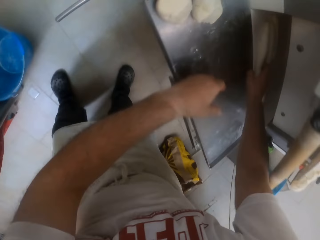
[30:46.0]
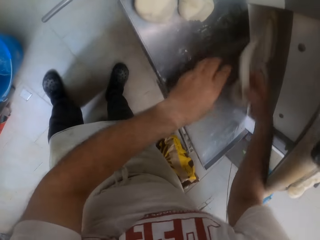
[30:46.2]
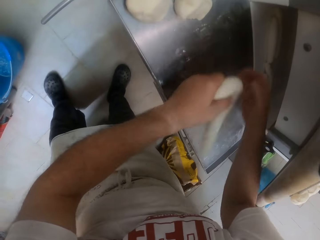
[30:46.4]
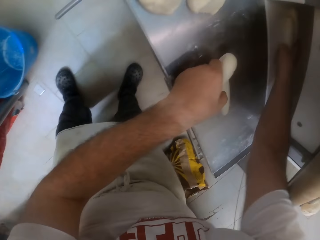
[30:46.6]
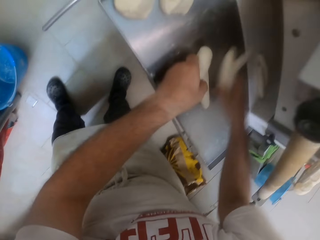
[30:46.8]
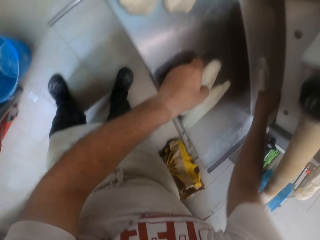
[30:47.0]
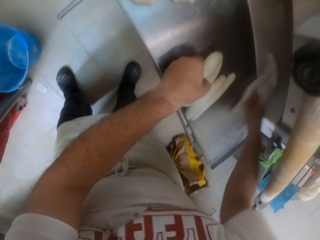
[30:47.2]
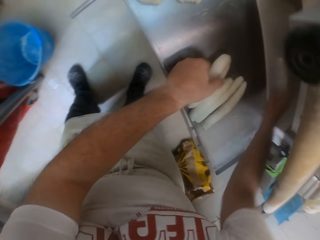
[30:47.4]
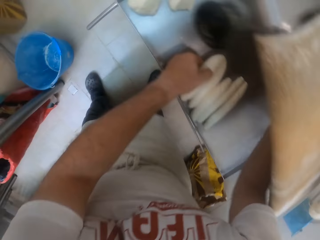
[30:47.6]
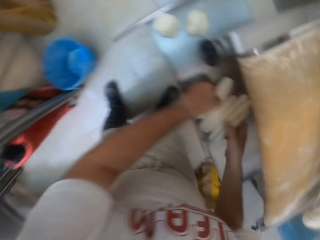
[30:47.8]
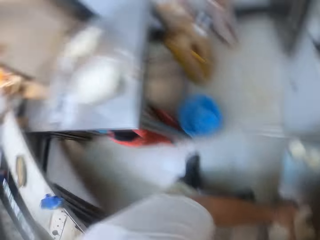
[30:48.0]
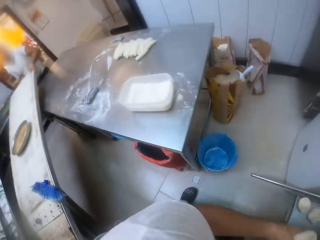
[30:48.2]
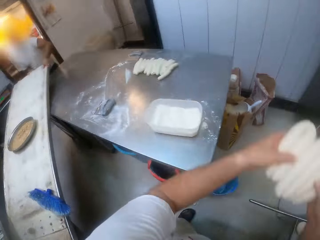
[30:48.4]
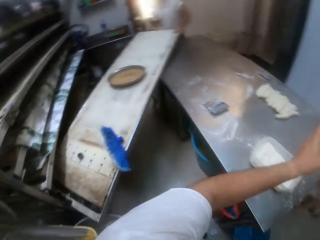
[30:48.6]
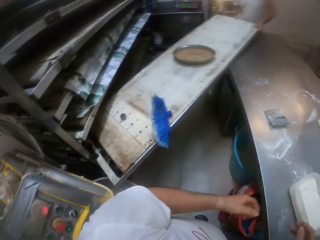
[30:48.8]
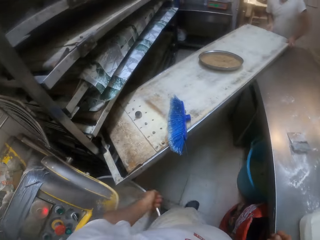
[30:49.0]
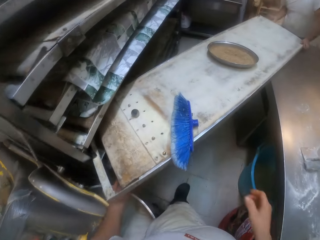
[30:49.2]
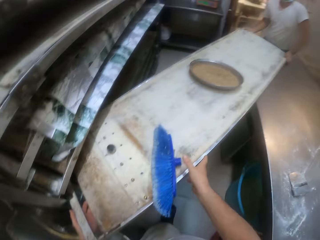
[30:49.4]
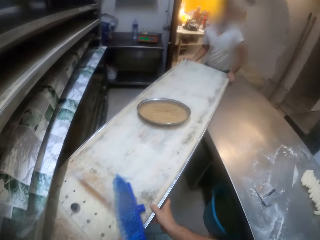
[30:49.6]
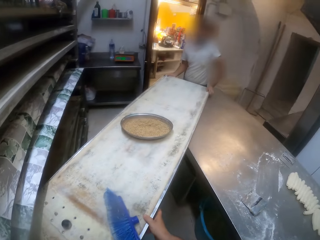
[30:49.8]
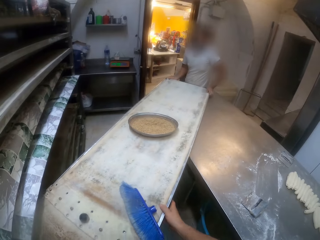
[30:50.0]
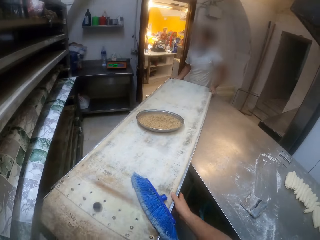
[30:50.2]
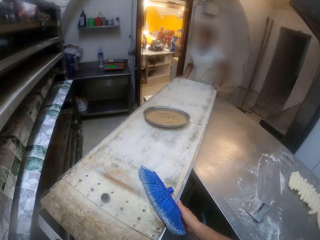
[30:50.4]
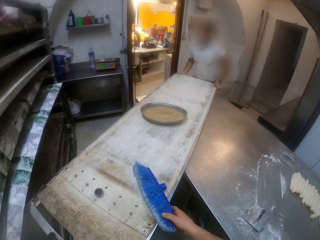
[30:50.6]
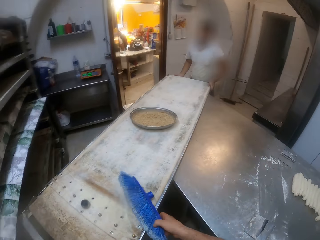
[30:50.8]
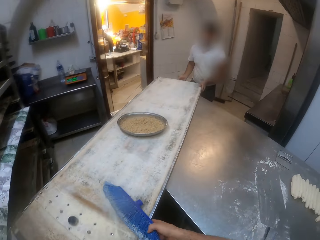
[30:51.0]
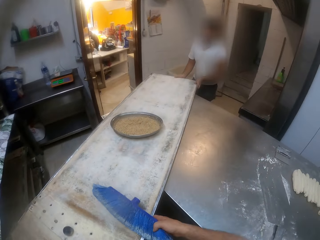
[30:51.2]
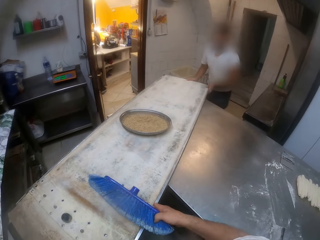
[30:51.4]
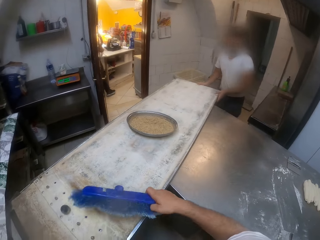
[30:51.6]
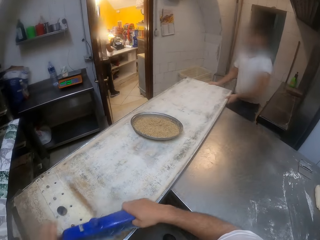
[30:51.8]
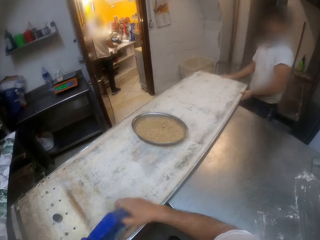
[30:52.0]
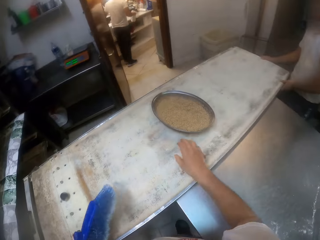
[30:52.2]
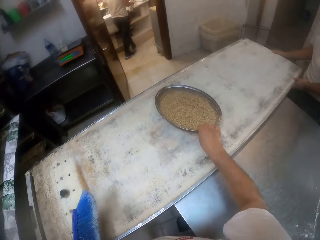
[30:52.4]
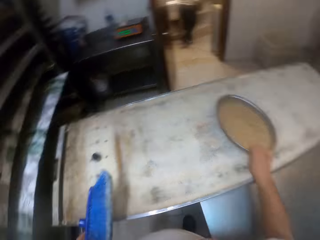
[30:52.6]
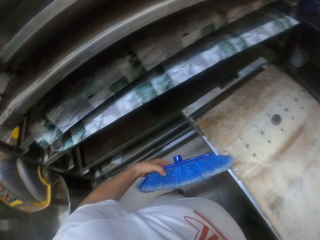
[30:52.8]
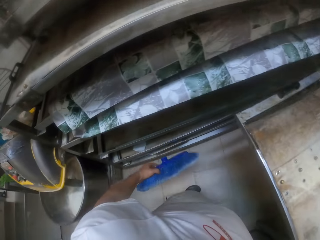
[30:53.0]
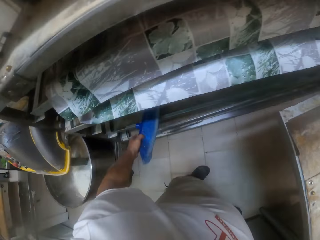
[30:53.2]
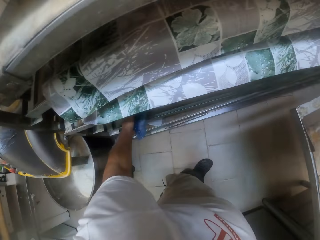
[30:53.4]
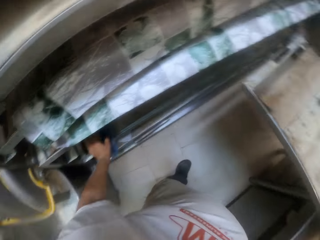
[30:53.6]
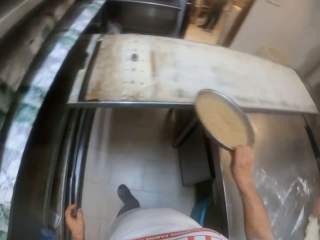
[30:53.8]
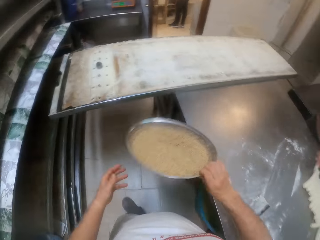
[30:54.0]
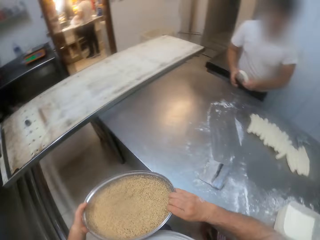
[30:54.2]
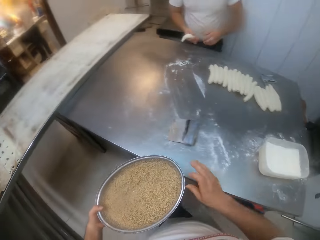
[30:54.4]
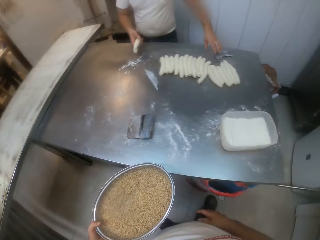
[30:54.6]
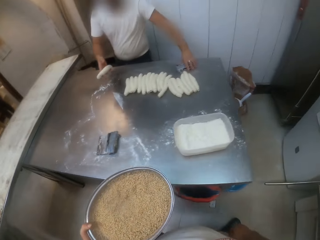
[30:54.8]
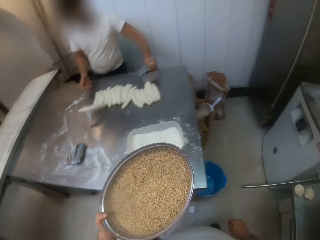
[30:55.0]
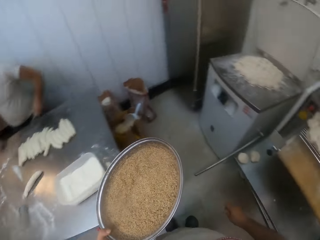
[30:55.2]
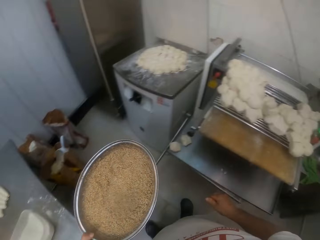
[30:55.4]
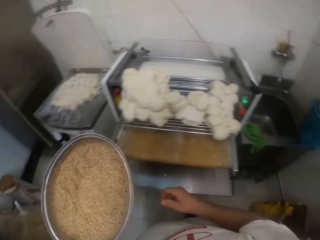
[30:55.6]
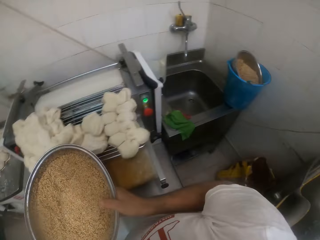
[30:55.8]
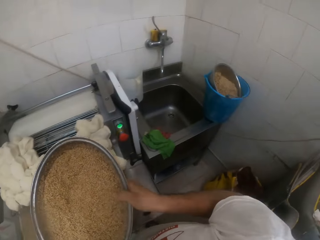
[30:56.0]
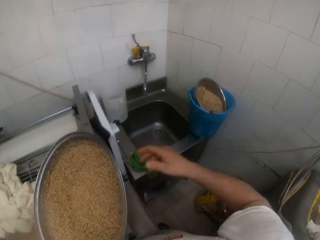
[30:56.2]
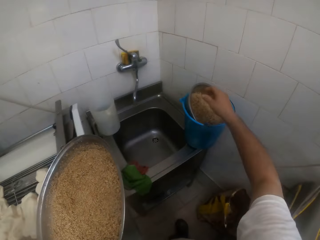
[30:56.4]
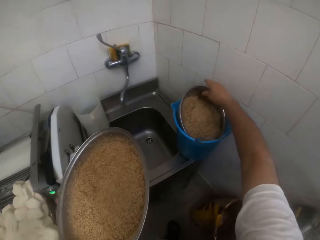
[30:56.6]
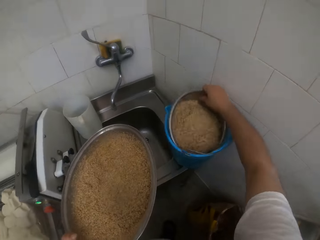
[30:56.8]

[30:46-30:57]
The camera wearer arranges dough rolls on a tray with both hands. He removes the rolled doughs from the dough sheeter. He lifts the dough rolls from the tray with both hands. He throws the dough rolls on the table with his hands. He moves a tray on the table with a man with both hands. He lifts a brush from the tray with his right hand. He passes the brush from his right hand to his left hand. He holds the brush. He moves a tray on the tray with his right hand. He drops the brush on the shelf with his left hand. He lifts the tray from the tray with his right hand. He holds the tray. He passes the tray from his right hand to his left hand. The man gathers the dough rolls on the table. The camera wearer walks to a sink.

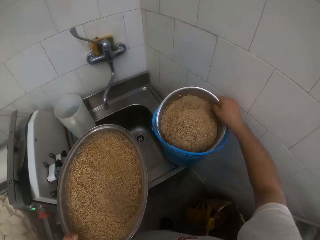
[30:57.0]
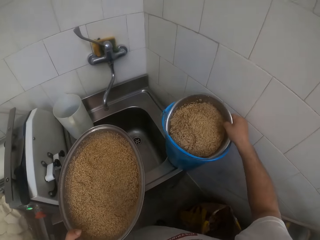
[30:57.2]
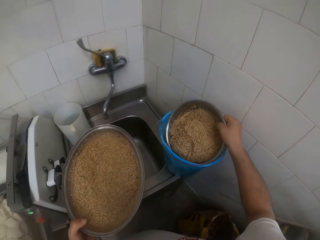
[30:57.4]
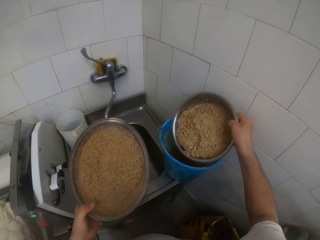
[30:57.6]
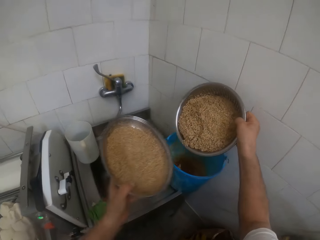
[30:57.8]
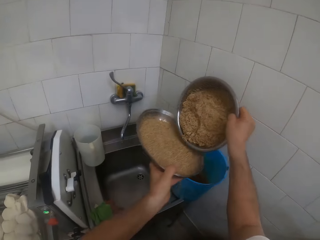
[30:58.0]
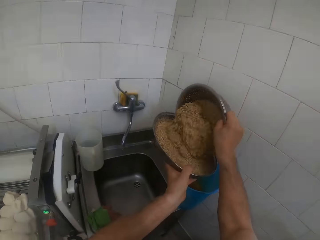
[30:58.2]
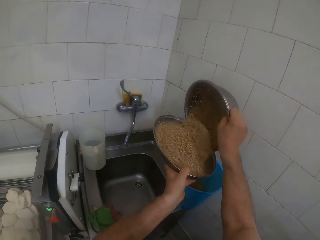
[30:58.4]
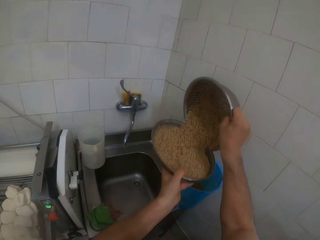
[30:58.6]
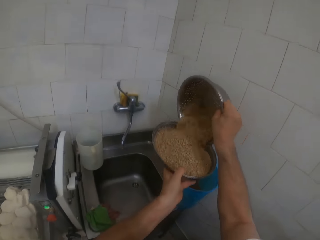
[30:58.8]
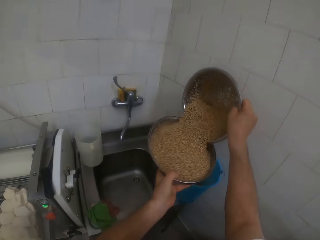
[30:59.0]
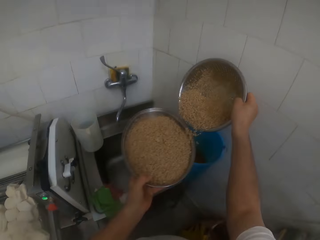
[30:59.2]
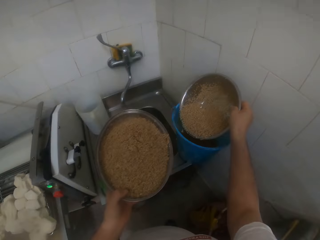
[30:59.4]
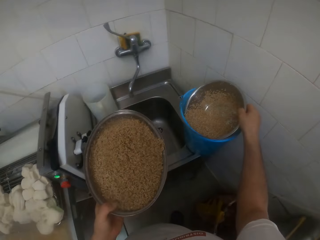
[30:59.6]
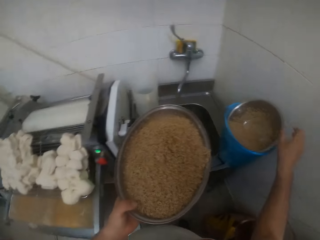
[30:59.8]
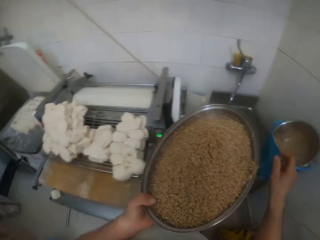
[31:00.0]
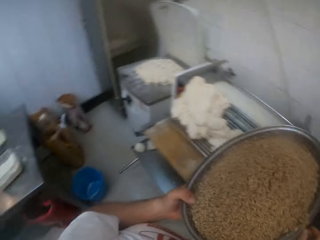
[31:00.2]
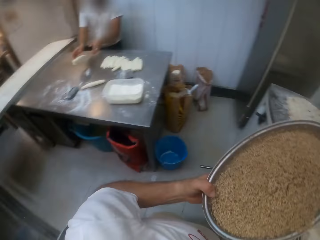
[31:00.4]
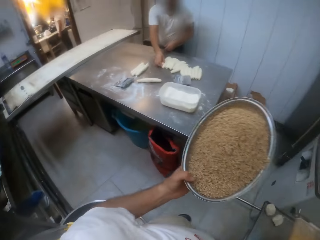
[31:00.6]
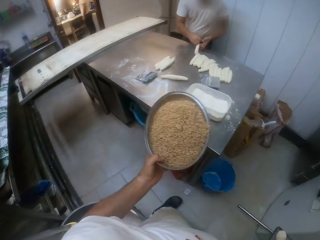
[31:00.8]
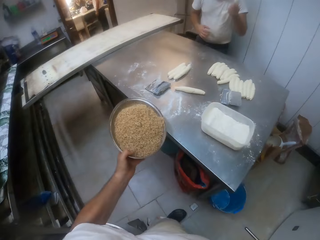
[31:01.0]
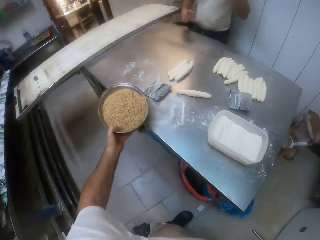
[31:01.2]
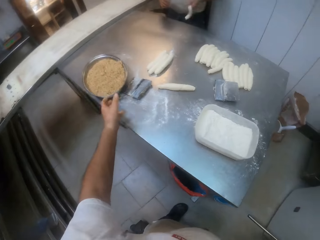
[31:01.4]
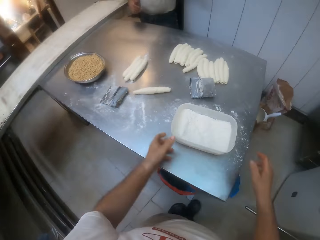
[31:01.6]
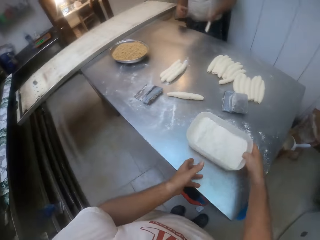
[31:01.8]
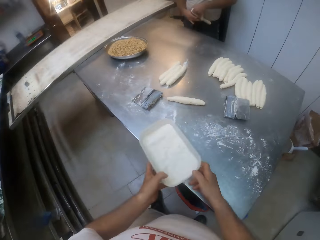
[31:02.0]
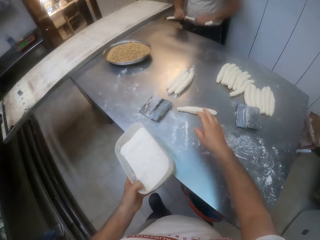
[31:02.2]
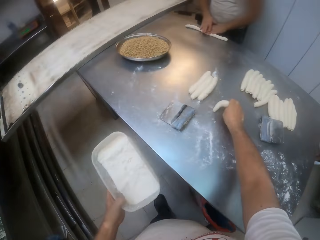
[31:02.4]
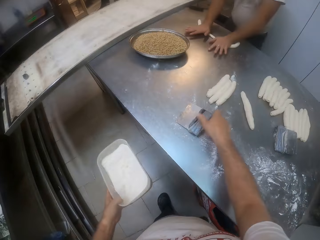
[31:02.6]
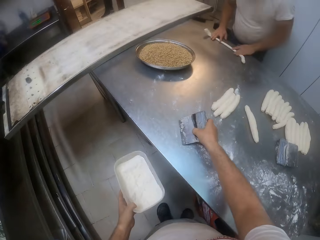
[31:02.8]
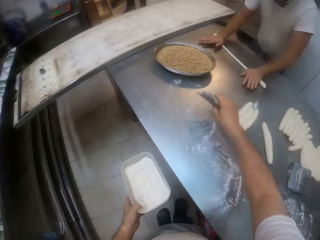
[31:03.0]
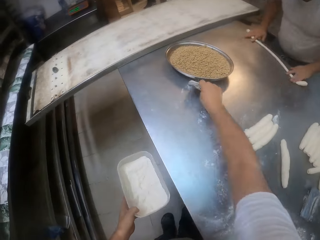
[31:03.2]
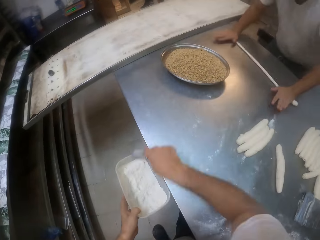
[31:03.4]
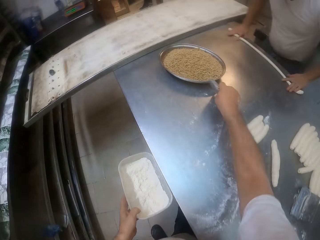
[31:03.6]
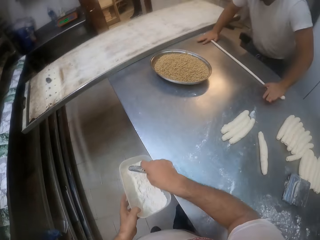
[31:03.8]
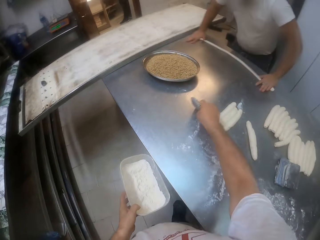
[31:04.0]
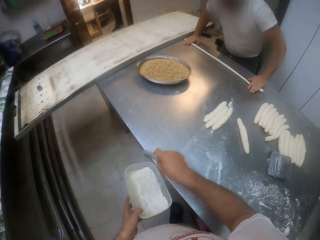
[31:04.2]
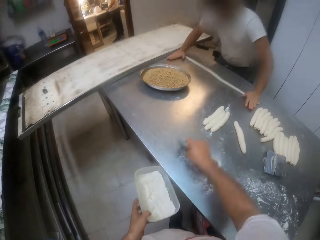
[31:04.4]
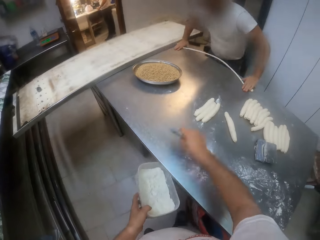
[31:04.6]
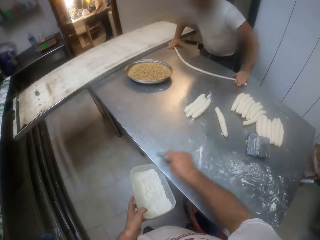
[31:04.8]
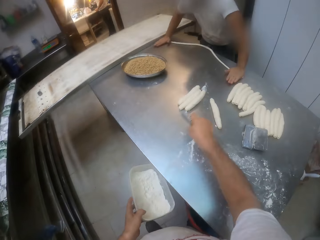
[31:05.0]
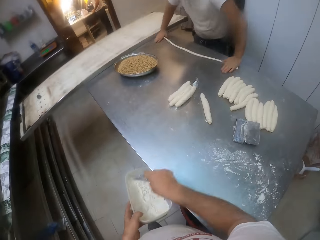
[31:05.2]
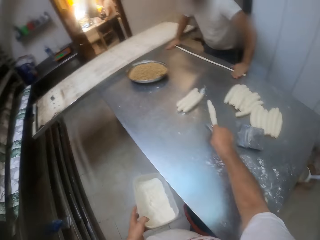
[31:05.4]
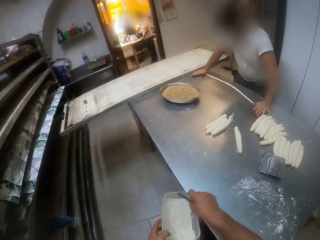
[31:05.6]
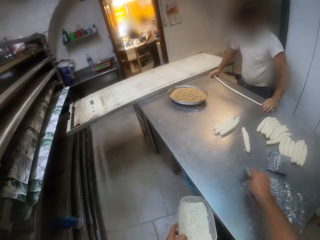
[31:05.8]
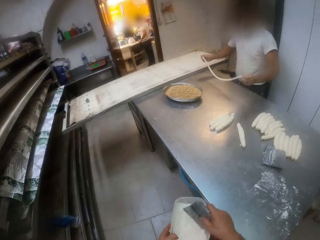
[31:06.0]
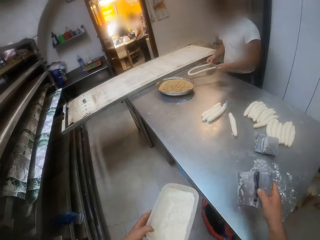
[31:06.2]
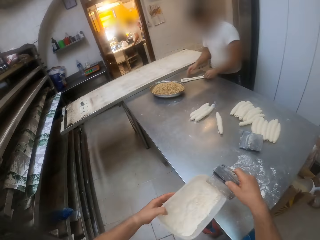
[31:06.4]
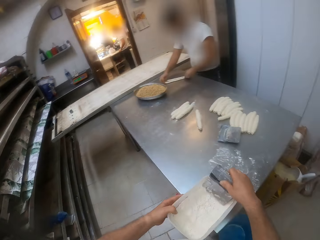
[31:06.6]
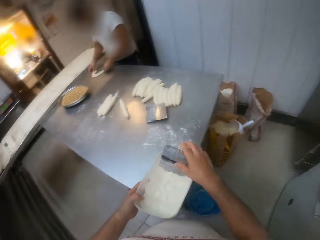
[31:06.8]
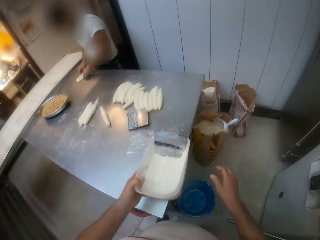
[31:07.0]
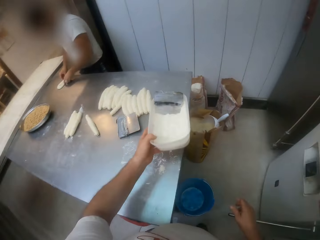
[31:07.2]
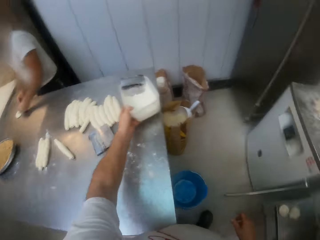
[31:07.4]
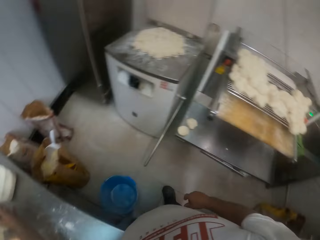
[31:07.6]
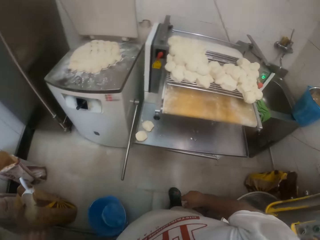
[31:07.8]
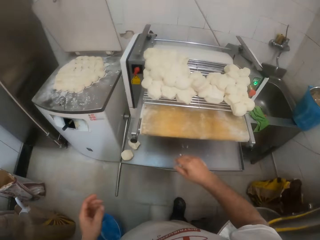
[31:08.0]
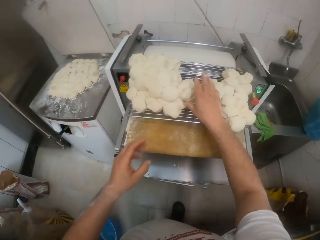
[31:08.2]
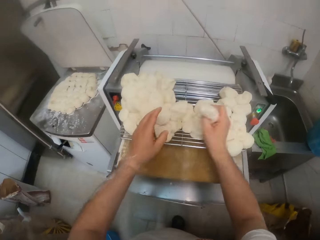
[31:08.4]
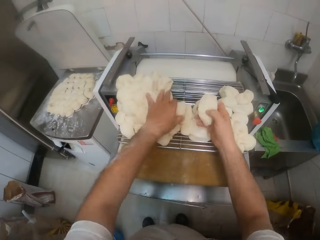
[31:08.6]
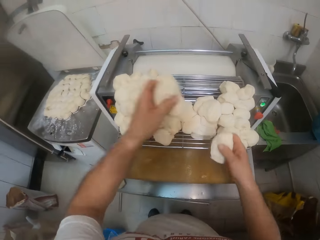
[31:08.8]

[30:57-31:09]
The camera wearer lifts a sieve from a bucket on the sink with his right hand. He holds the tray. He pours powder or wheat from the sieve into the tray in his left hand with his right hand. He drops the sieve into the bucket on the sink with his right hand. He carries the wheat. He drops the tray on the table with his left hand. A man rolls the dough rolls on the table. The camera wearer moves the bowl on the table from his right hand to his left hand. He lifts the bowl from the table with his left hand. He moves a dough roll on the table with his right hand. He lifts the dough cutter from the table with his right hand. He sweeps dough from the table into the bowl with the dough cutter in his right hand. He places the dough cutter in the bowl with his right hand. He places the bowl on the table with his left hand. He lifts dough from the dough roller with both hands.
